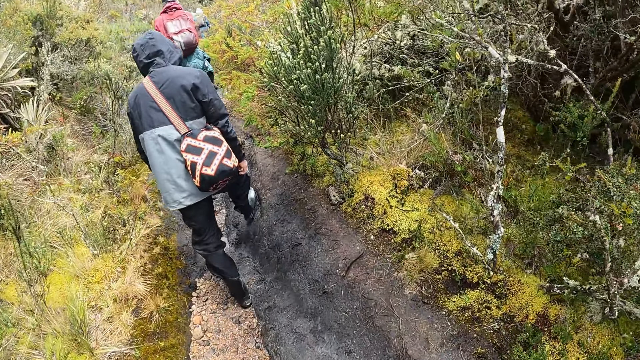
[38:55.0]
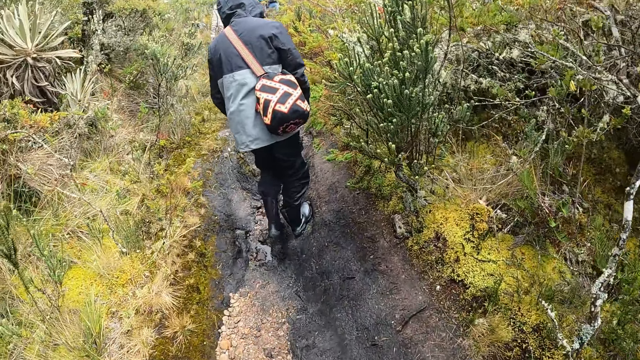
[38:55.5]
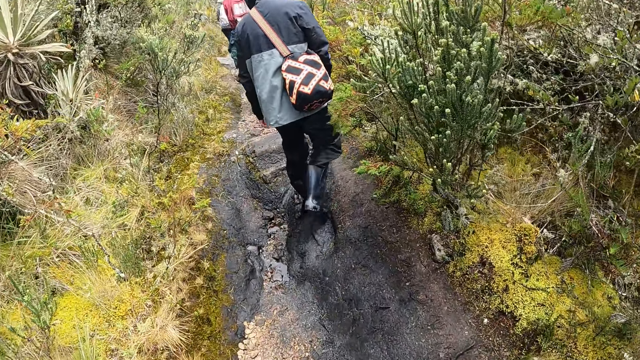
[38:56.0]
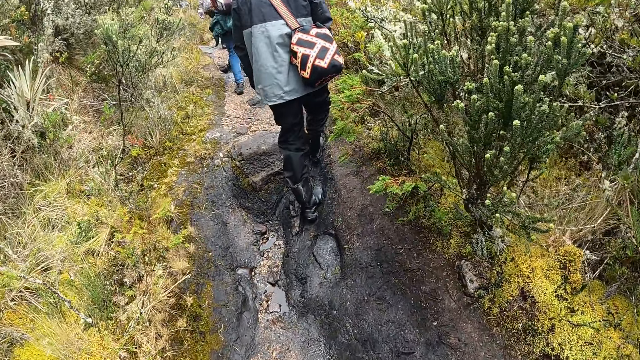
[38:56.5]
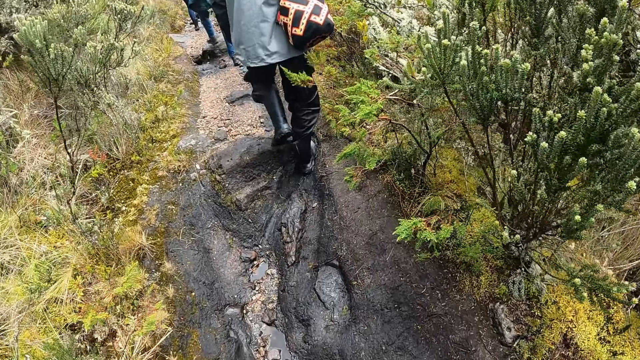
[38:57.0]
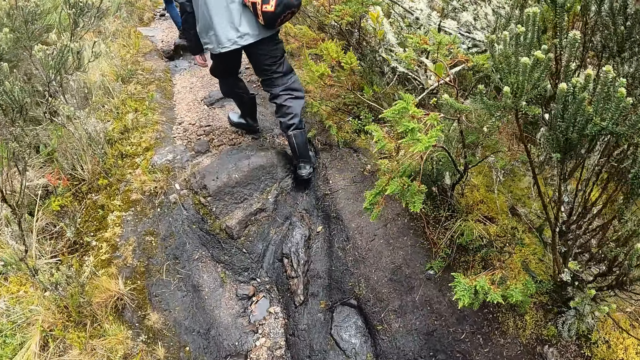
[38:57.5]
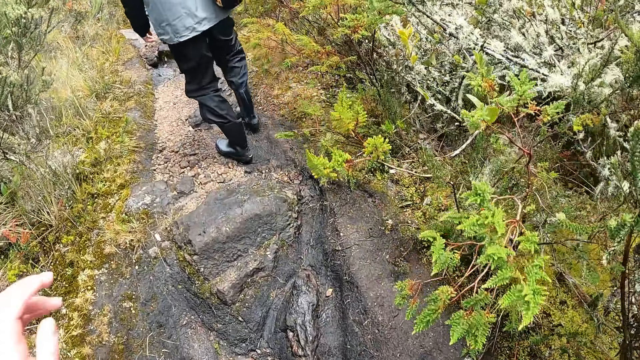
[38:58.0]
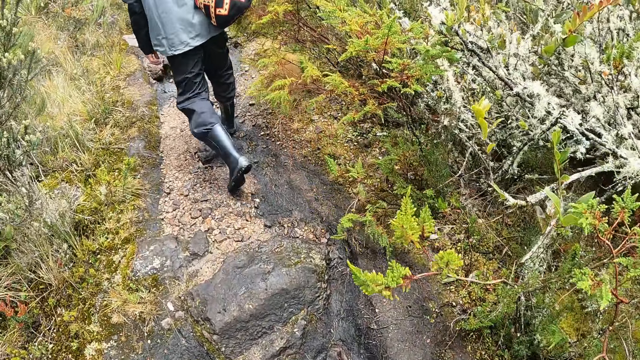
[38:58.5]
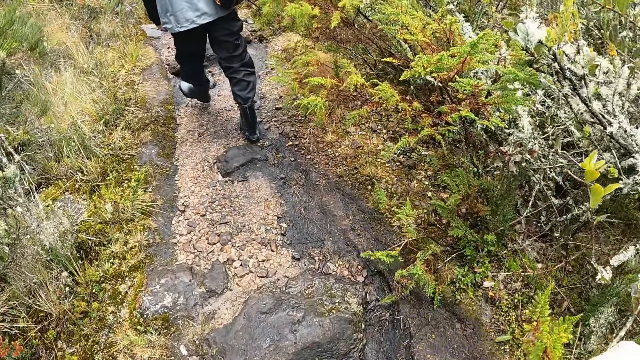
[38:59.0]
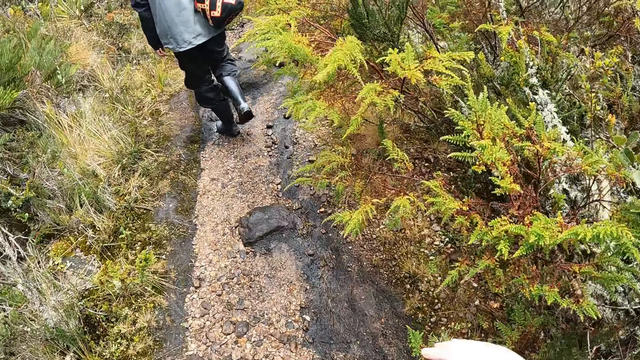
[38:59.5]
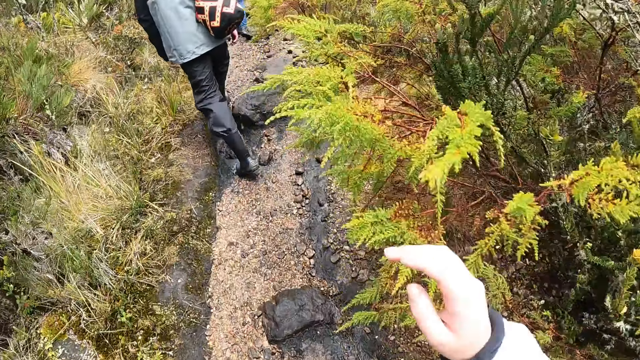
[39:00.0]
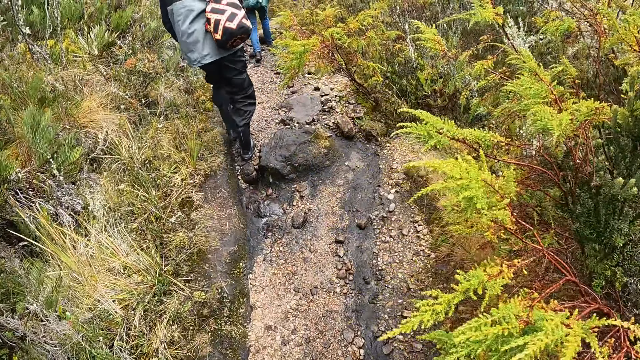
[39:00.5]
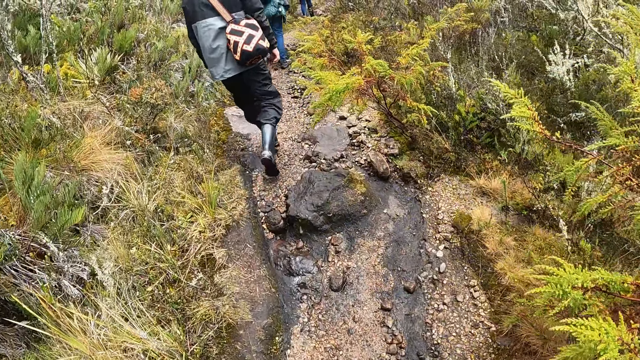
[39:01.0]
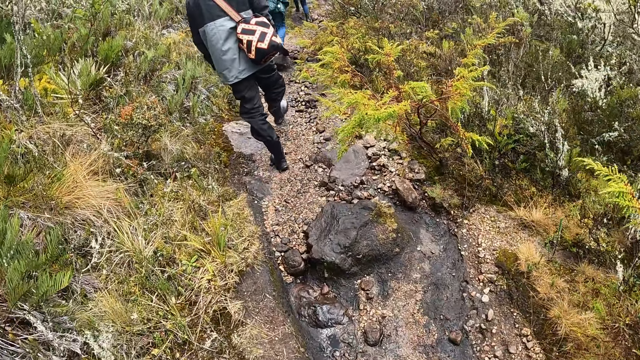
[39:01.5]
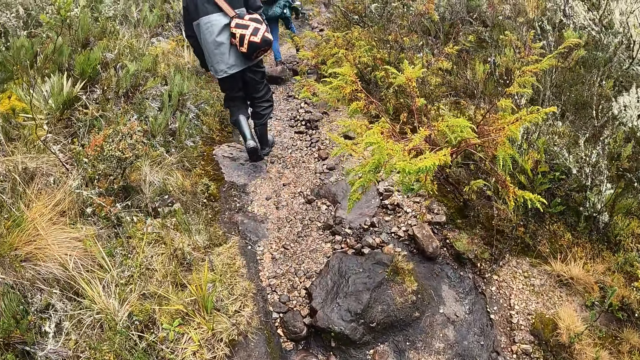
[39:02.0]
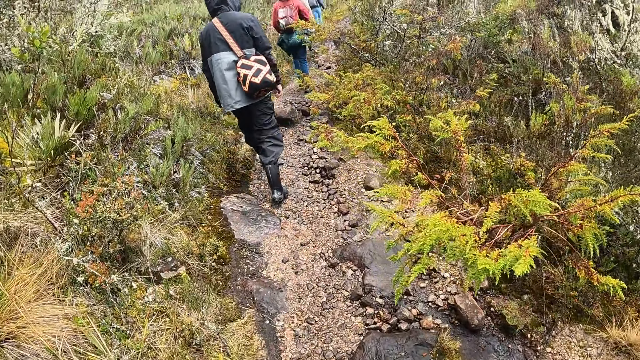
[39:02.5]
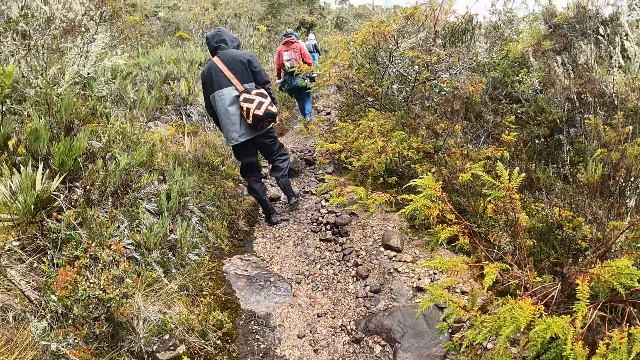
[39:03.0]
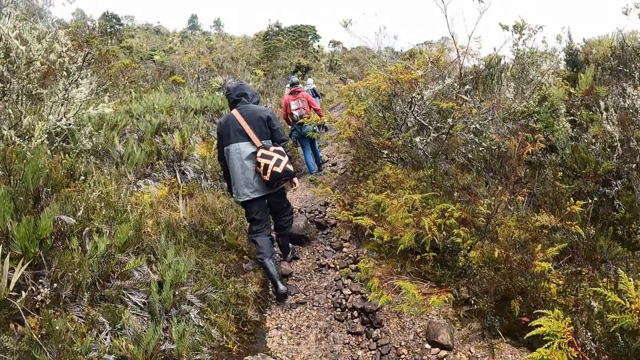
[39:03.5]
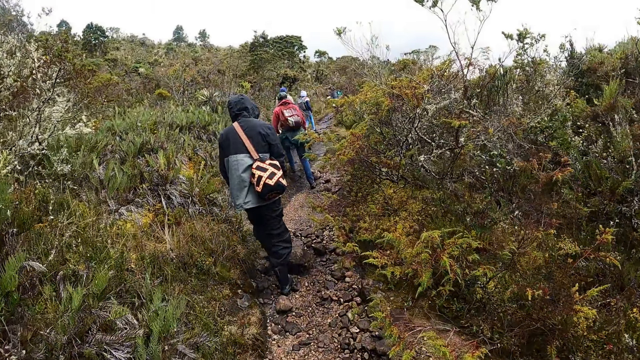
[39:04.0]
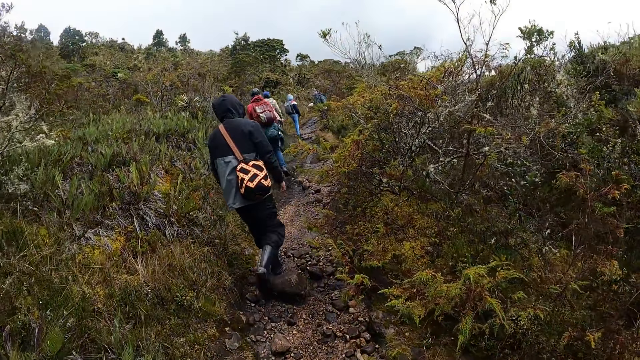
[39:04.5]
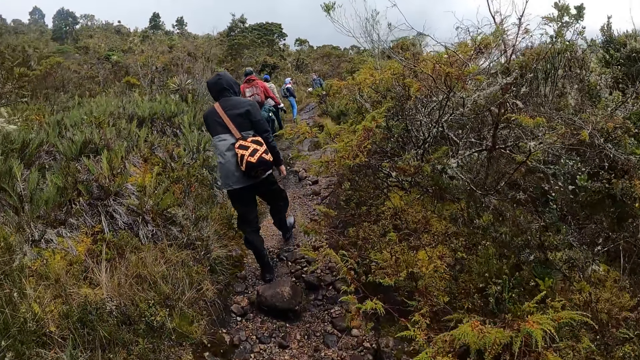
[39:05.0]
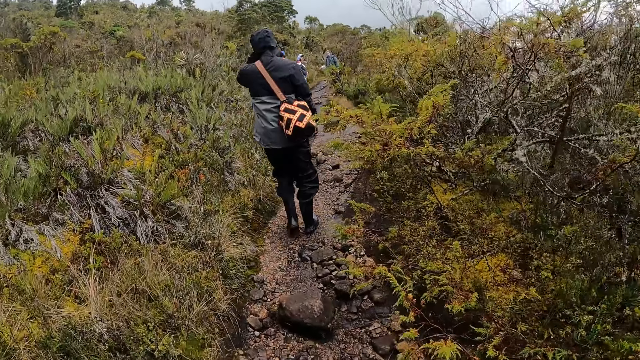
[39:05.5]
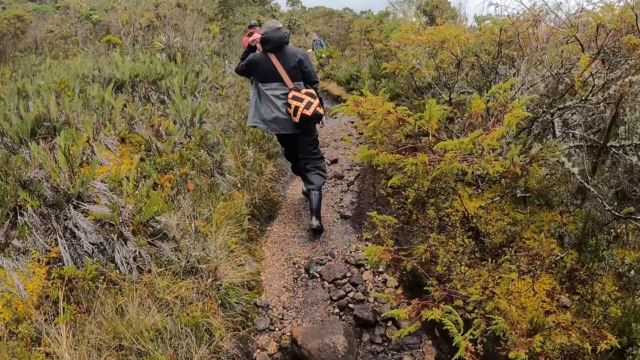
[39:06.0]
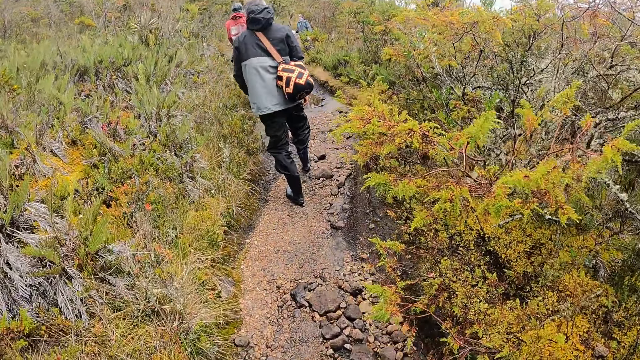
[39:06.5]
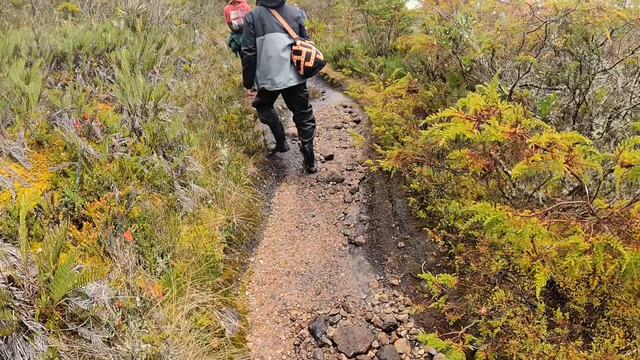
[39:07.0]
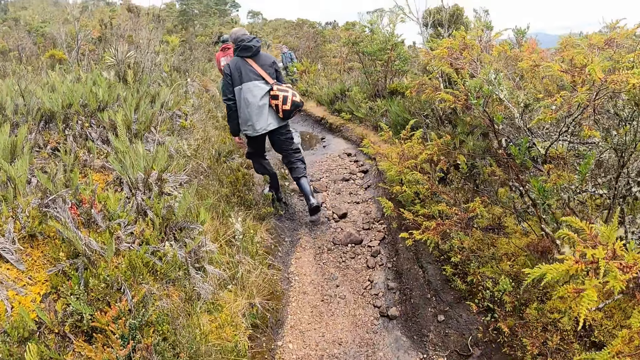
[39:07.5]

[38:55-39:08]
The camera wearer raises a hand. They look in front. A man takes off the hoodie from his head with his left hand. The camera wearer lowers a head cover.

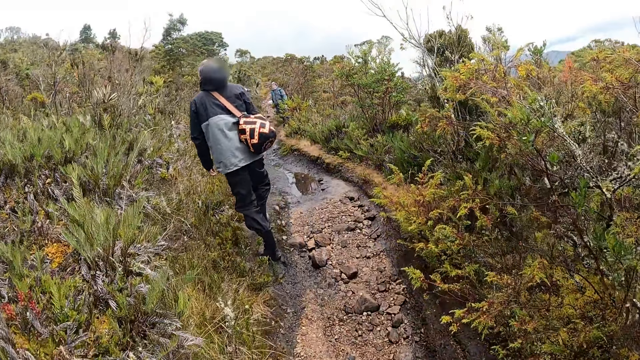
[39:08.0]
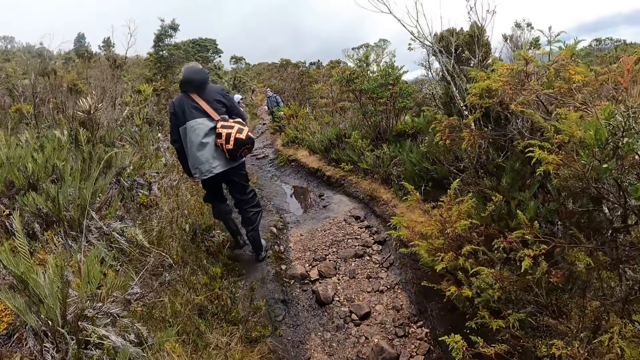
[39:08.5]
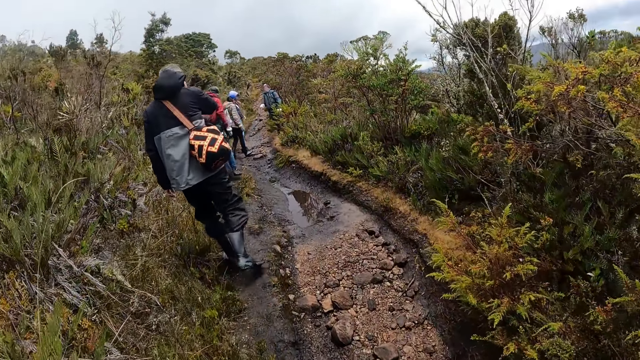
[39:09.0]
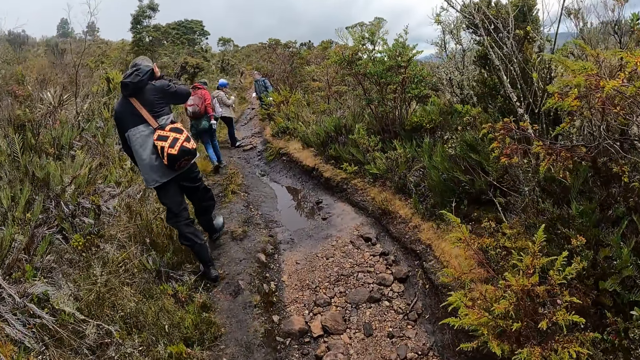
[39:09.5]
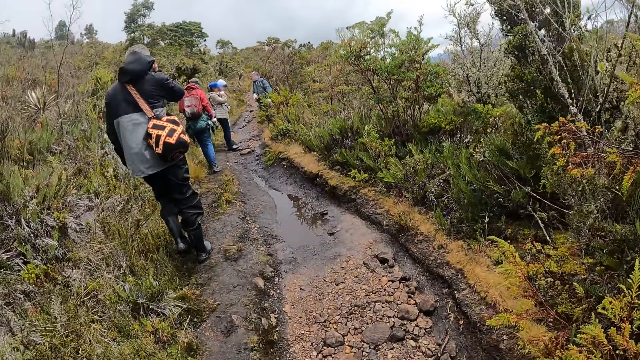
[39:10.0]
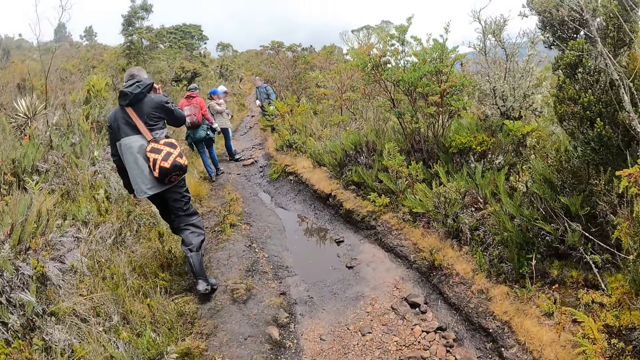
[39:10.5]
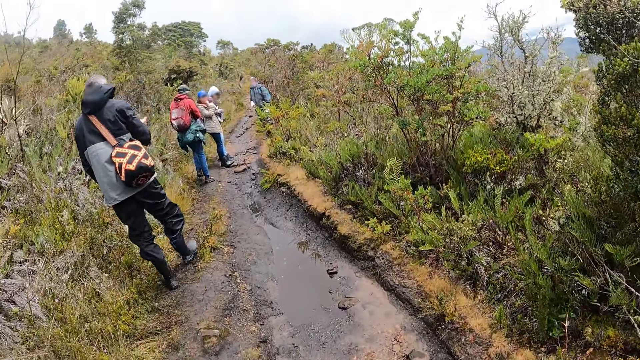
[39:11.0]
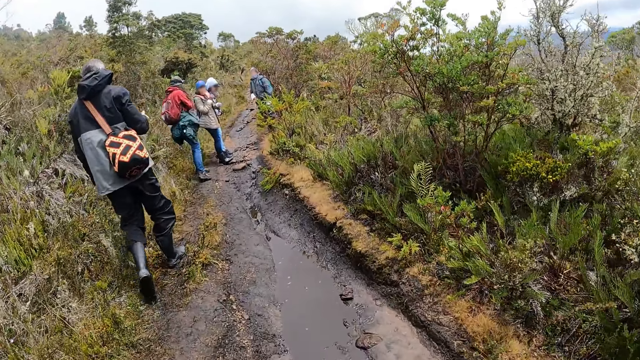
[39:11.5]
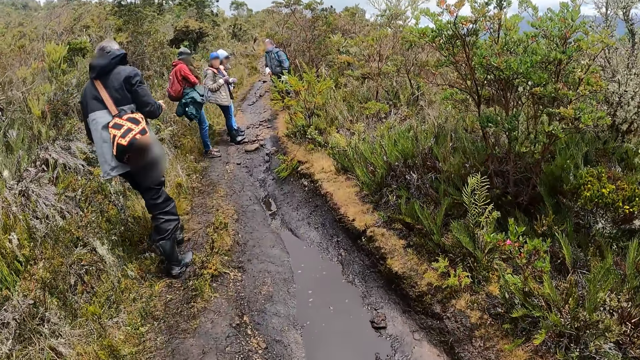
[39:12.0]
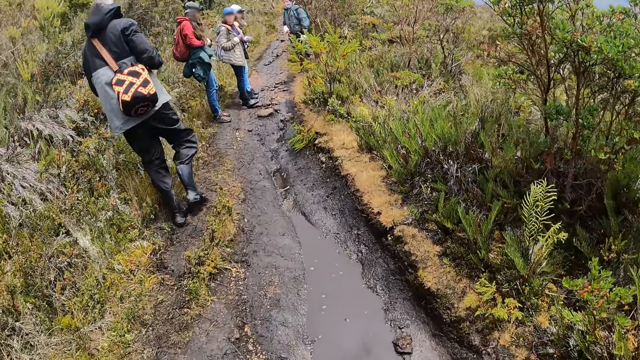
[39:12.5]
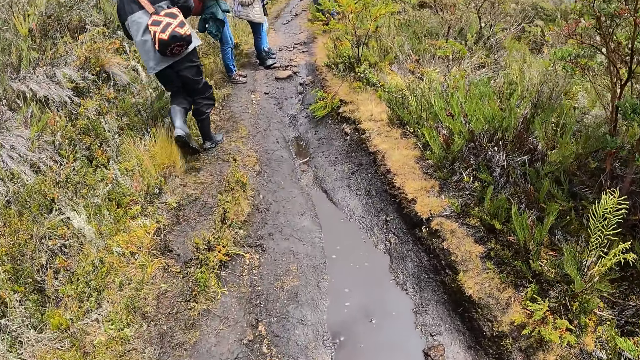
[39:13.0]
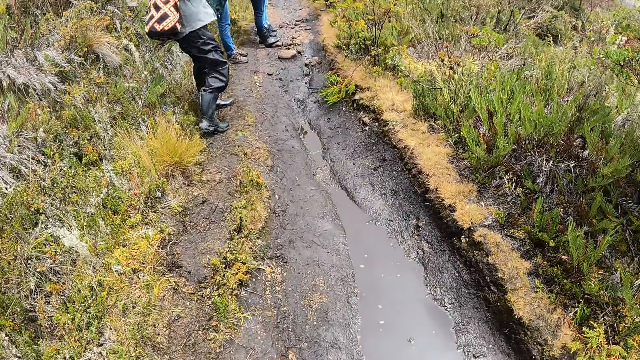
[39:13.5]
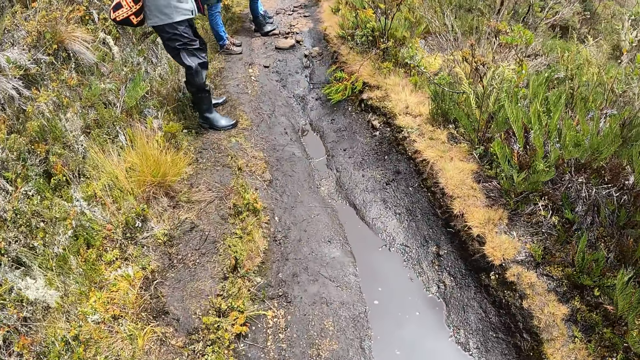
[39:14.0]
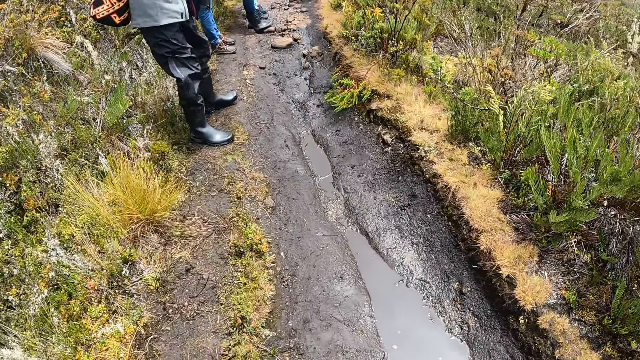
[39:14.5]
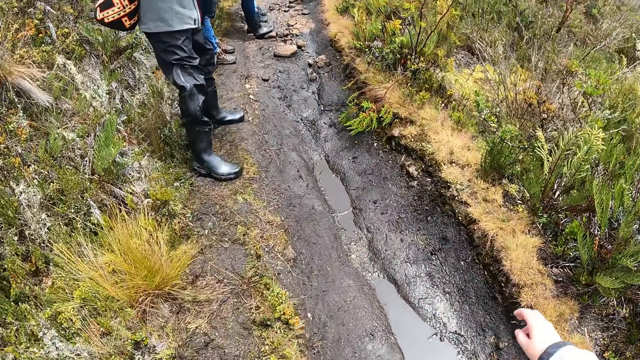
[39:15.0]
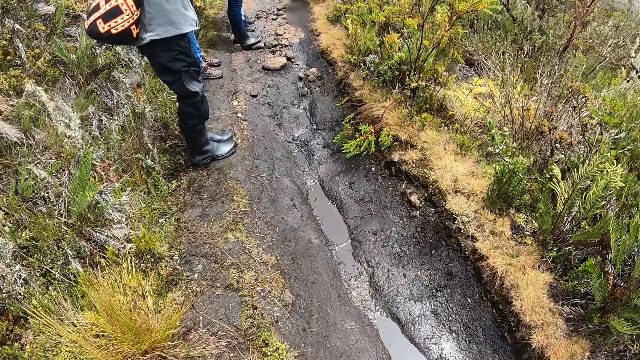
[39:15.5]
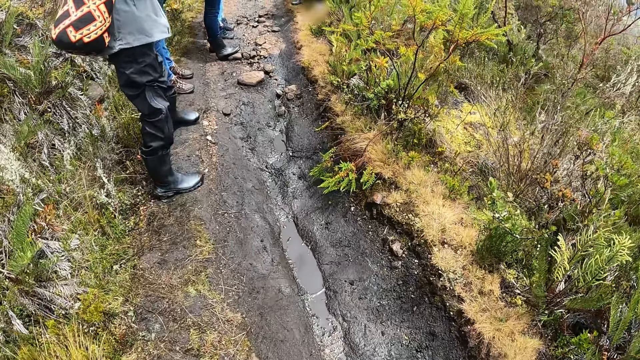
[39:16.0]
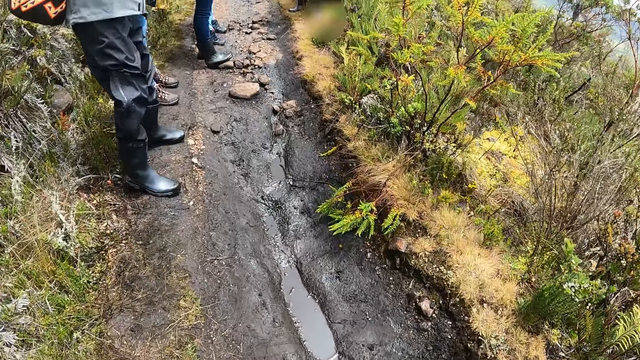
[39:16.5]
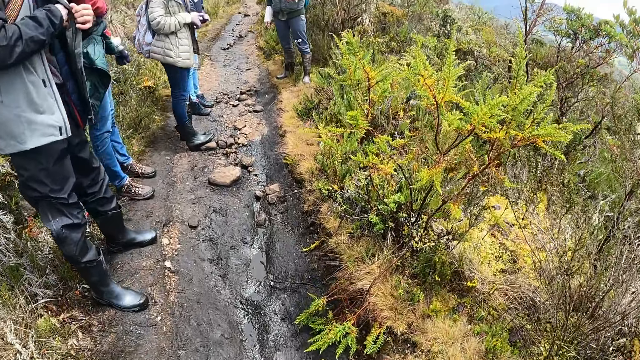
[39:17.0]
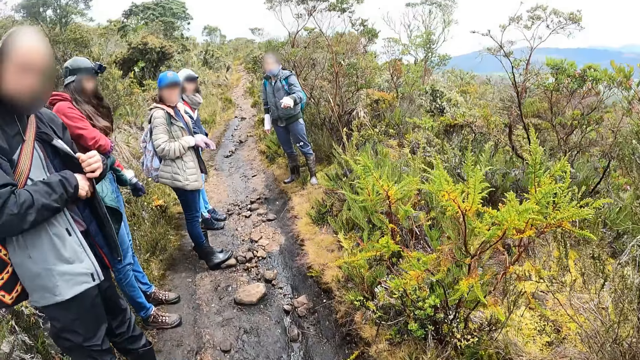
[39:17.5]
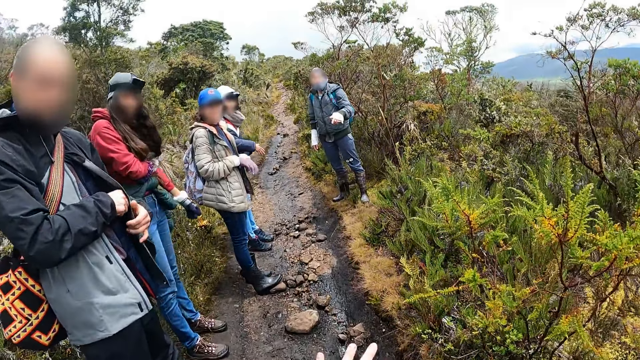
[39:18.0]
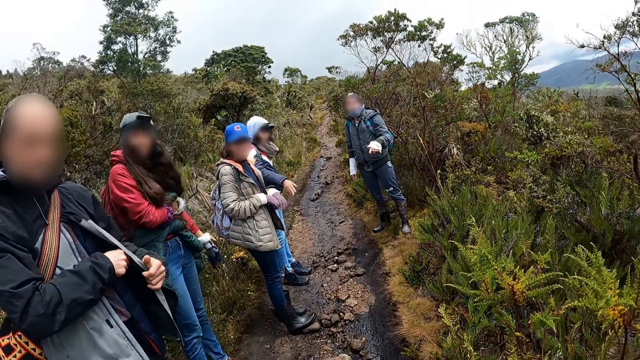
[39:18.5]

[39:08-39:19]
The camera wearer walks on the left of the path. A man touches his face and looks at his hand. The camera wearer converses with the man. A woman points with her left hand.
